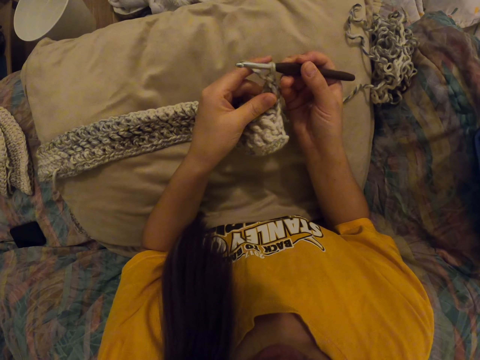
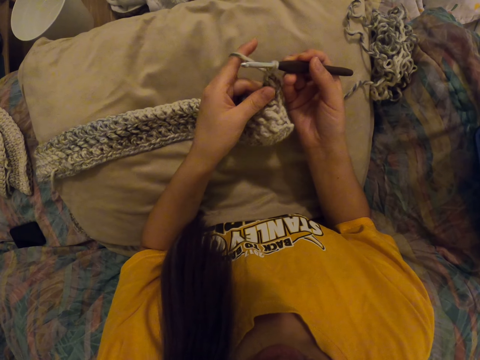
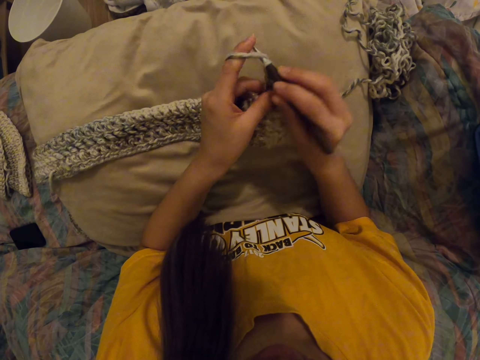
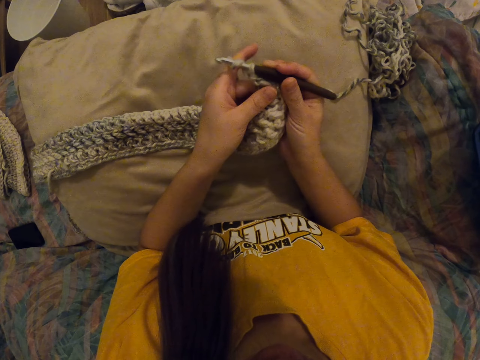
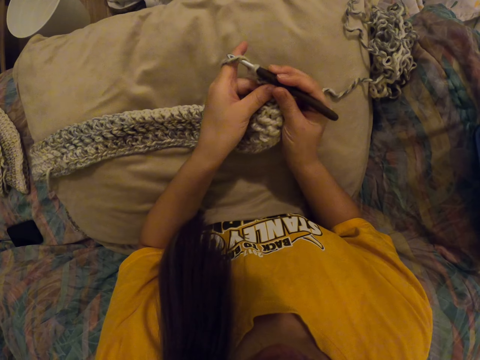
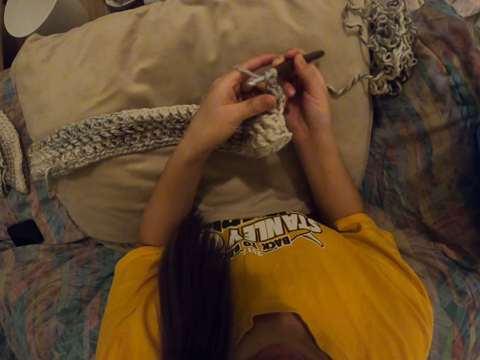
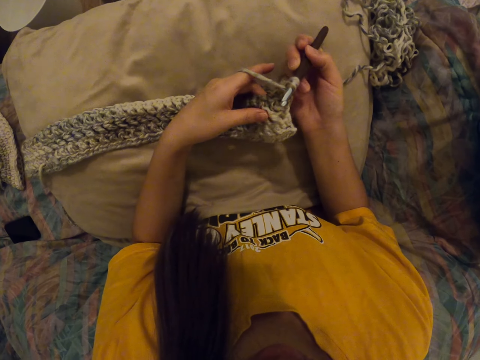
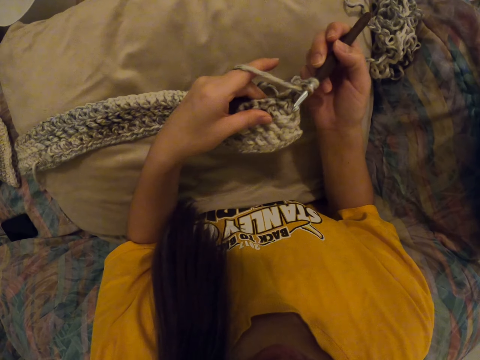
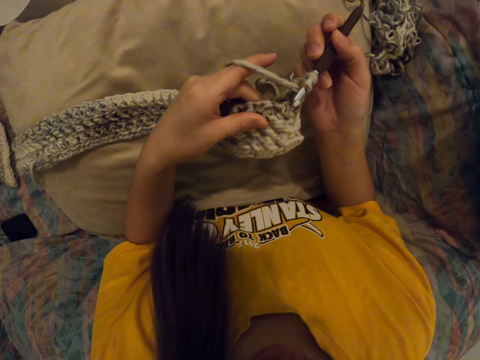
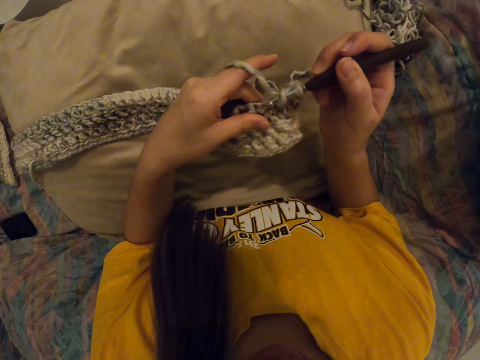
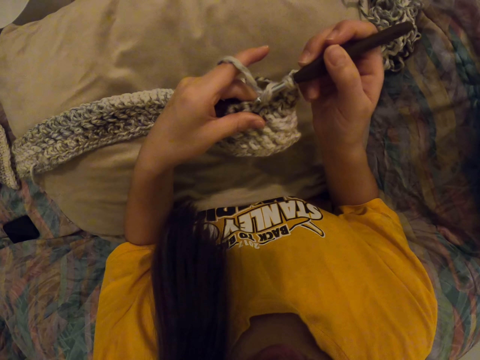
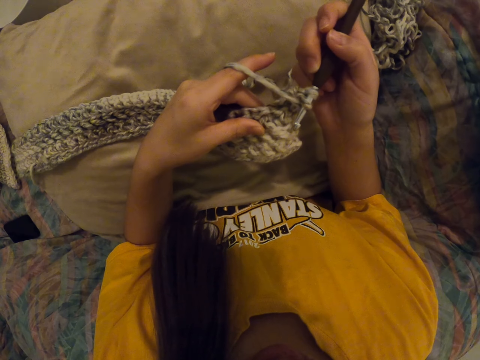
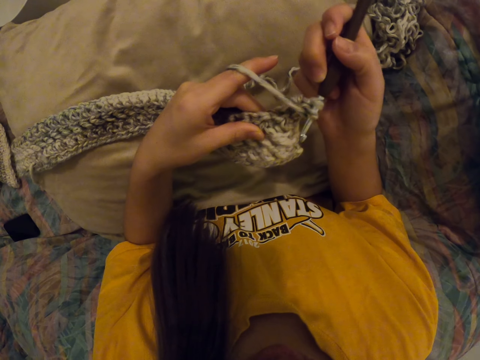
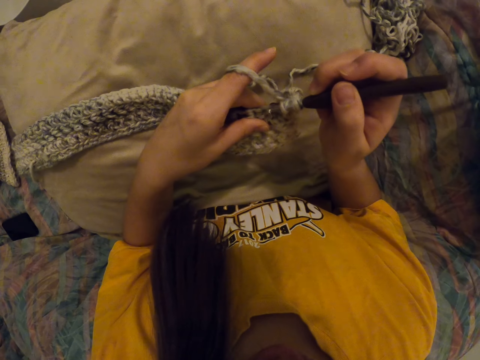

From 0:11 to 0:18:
The camera wearer knits.
